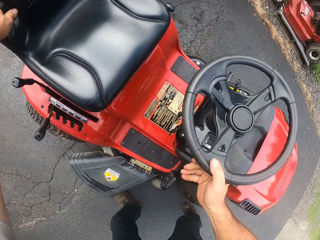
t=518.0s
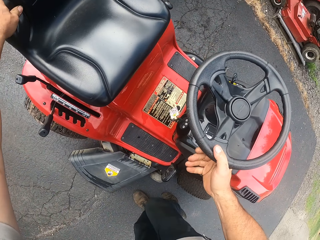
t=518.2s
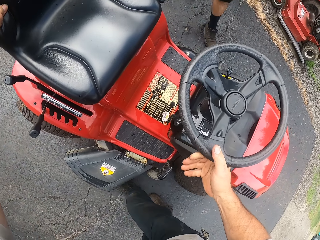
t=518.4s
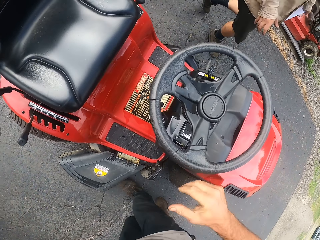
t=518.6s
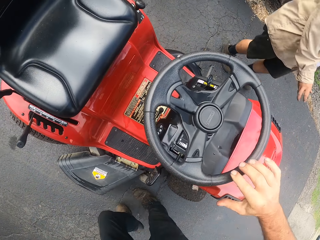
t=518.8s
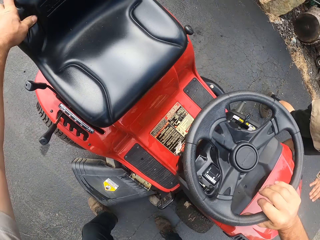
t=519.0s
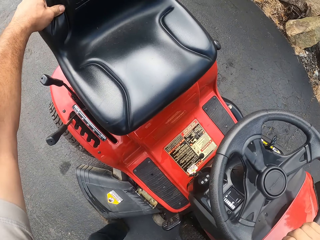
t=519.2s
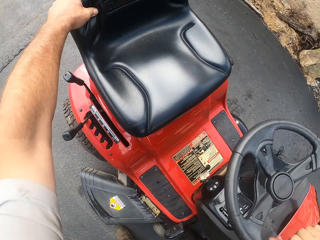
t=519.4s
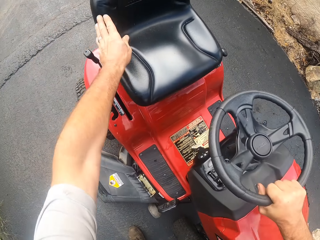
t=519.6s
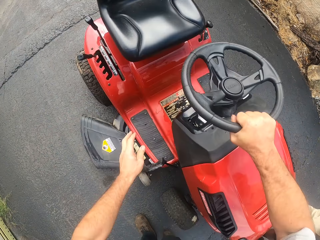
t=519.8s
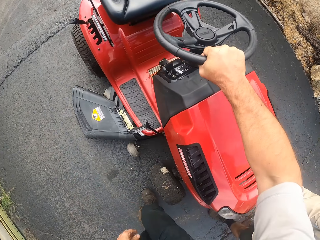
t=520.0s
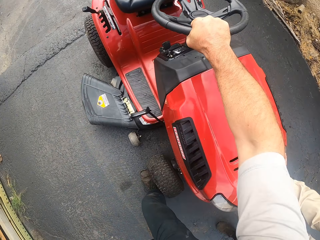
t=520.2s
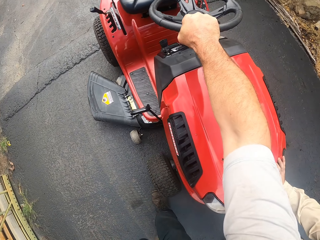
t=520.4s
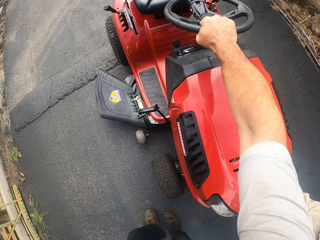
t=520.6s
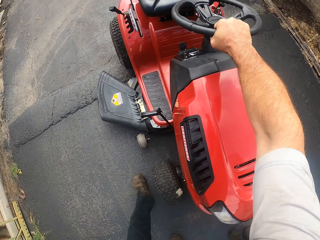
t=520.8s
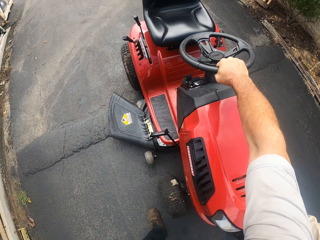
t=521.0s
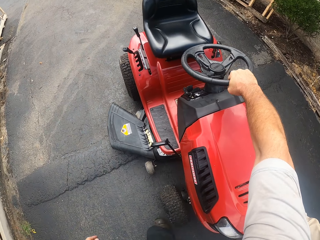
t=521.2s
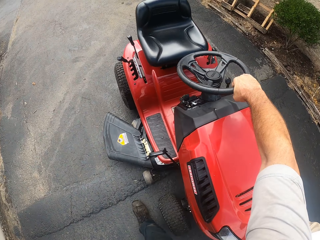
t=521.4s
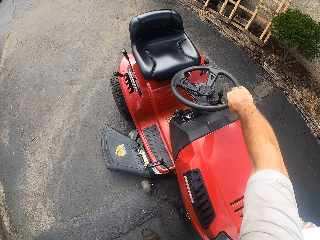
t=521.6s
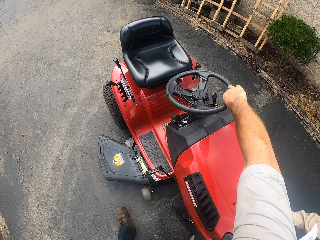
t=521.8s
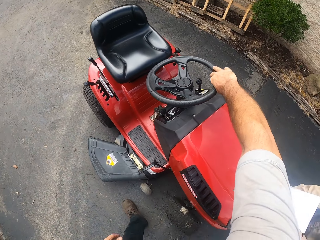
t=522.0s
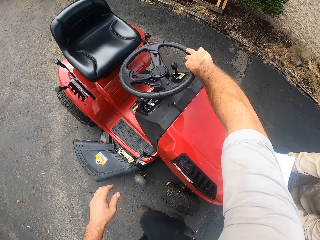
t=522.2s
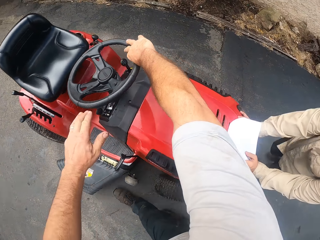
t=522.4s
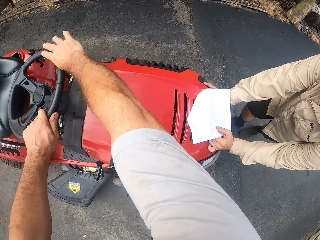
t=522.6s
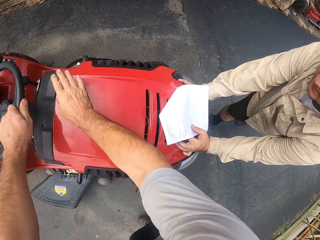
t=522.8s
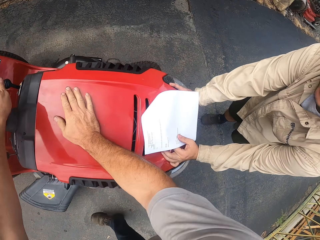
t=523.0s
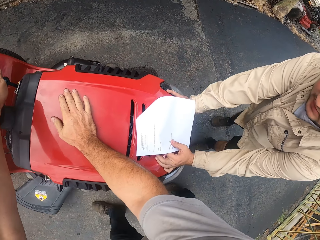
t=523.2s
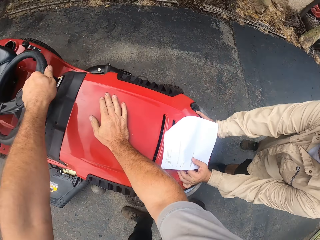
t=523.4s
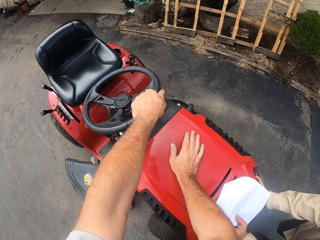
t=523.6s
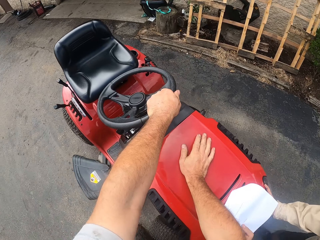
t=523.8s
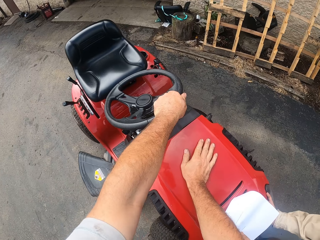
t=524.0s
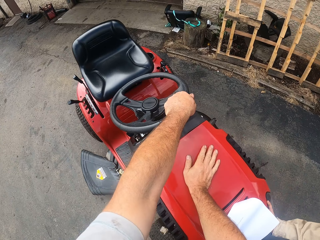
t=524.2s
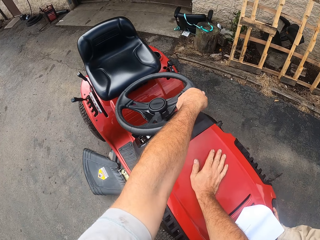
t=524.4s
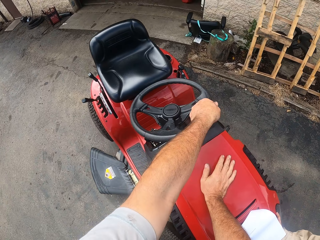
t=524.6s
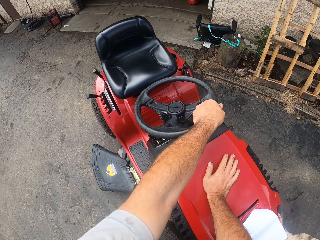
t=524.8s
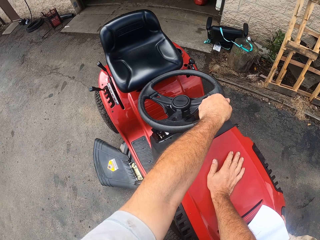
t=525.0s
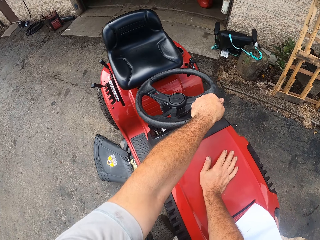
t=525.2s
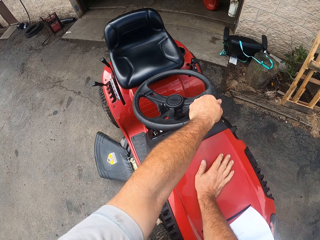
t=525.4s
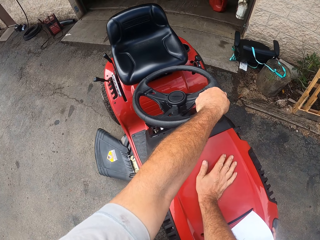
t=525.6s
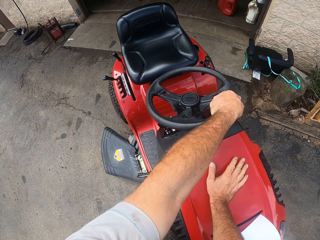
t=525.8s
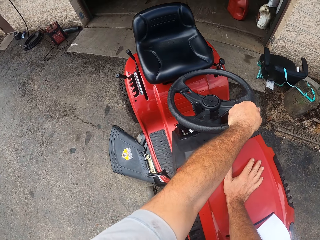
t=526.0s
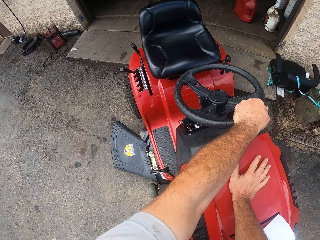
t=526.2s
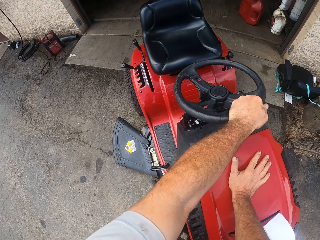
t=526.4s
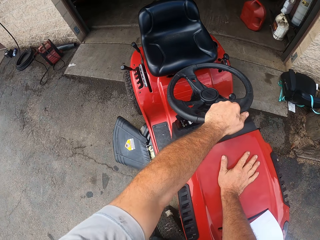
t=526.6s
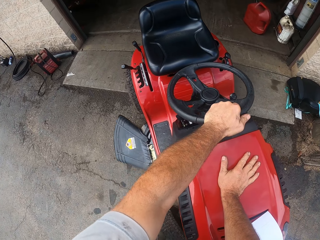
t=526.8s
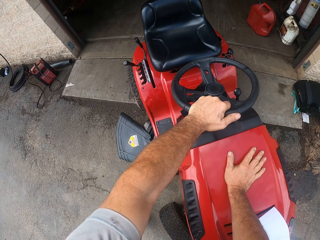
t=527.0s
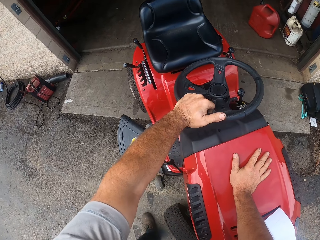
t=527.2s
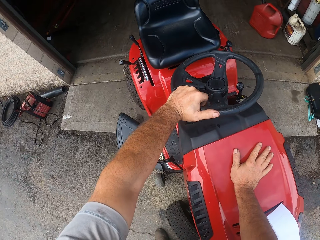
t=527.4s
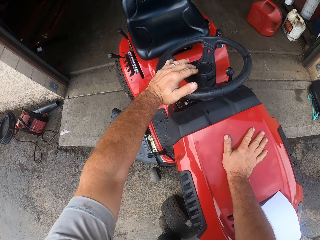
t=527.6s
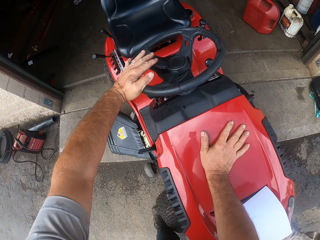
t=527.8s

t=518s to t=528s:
A man walks to the other side. The man pushes the other lawn mower with both hands. The camera wearer removes a hand from the lawn tractor. He turns the steering wheel of the other lawn mower with his right hand. He turns the steering wheel of the other lawn mower with his left hand. He holds the steering wheel with the other hand and rests the other hand on the bonnet.
